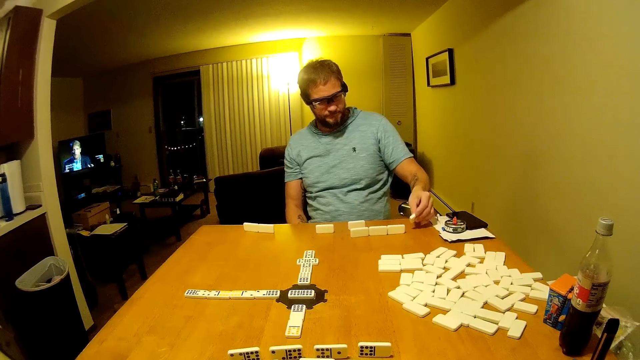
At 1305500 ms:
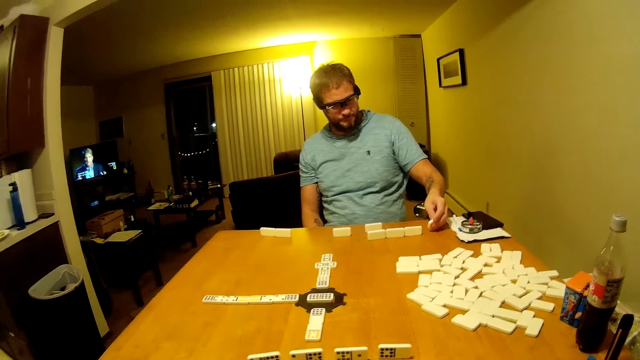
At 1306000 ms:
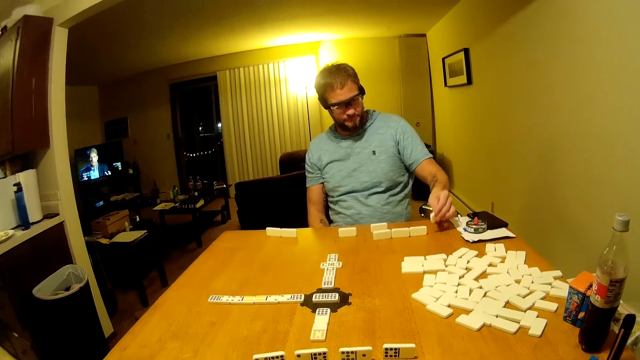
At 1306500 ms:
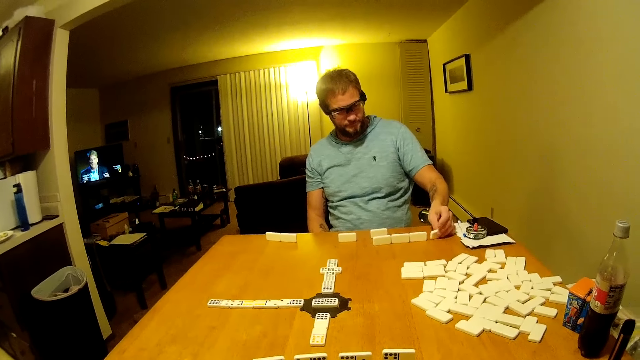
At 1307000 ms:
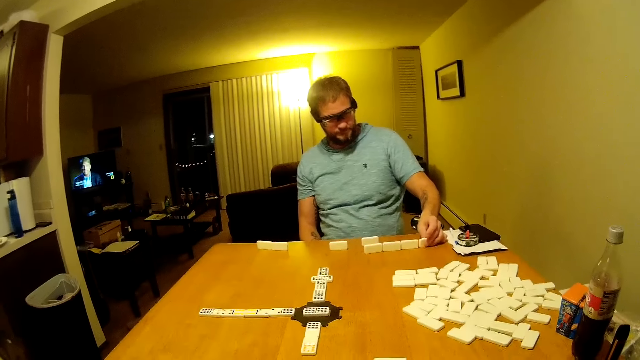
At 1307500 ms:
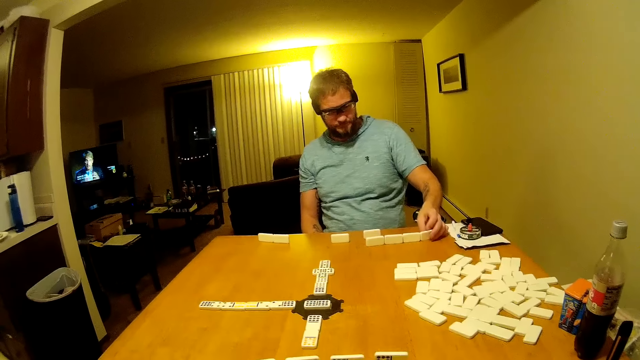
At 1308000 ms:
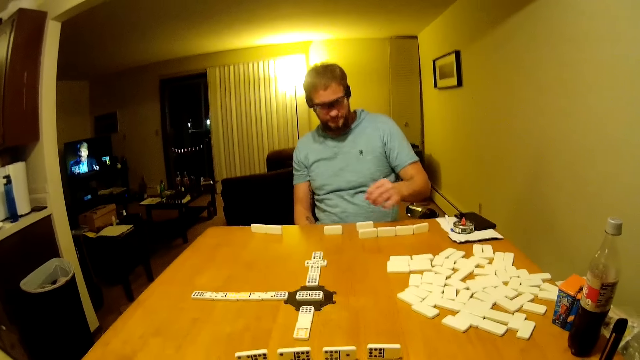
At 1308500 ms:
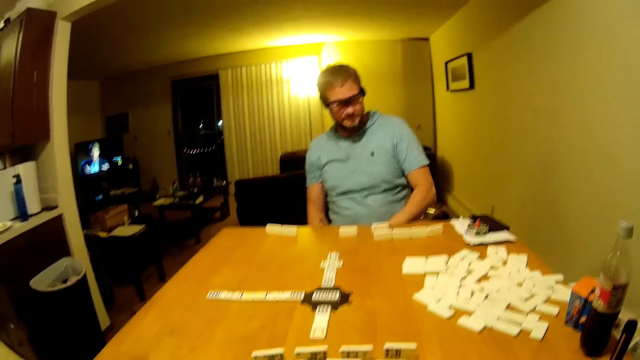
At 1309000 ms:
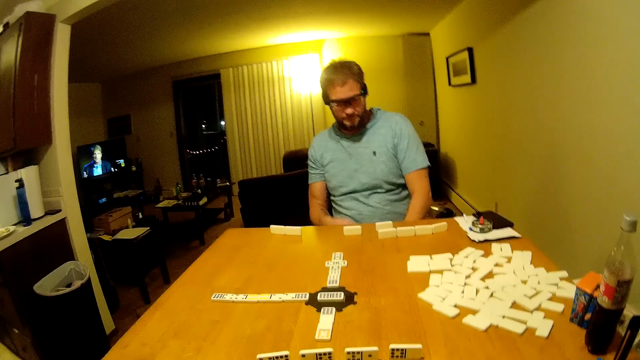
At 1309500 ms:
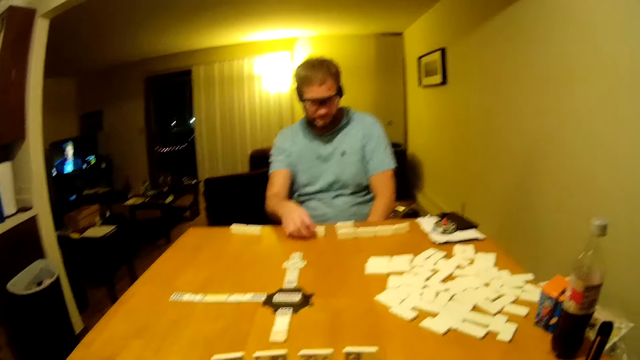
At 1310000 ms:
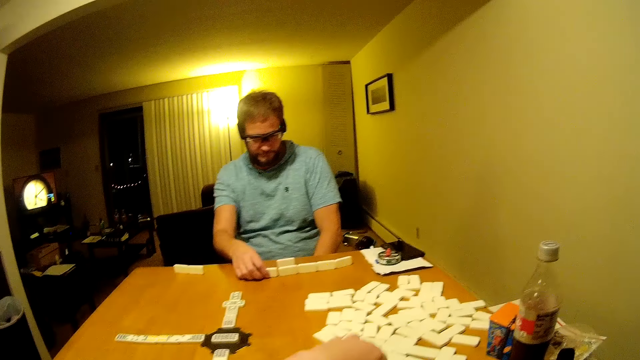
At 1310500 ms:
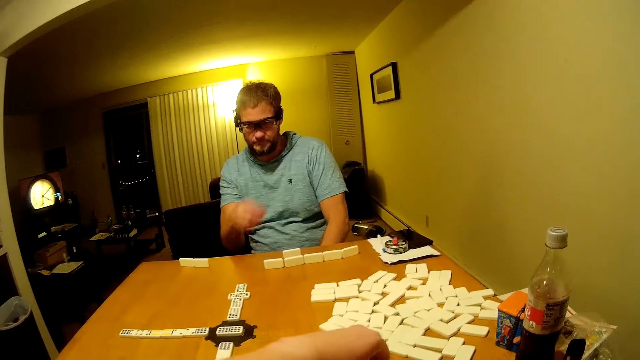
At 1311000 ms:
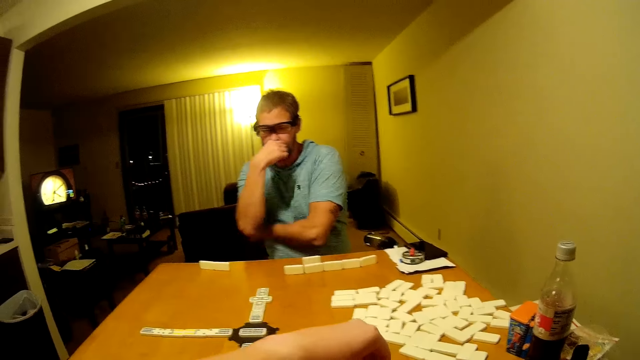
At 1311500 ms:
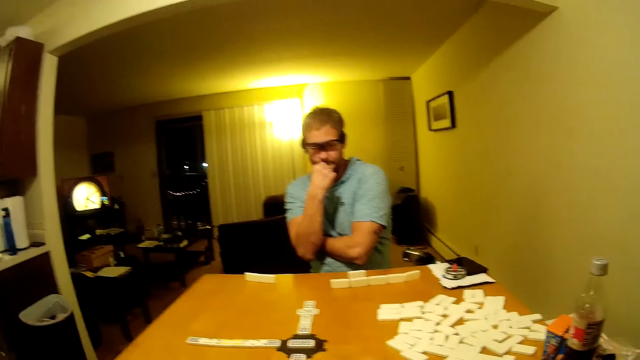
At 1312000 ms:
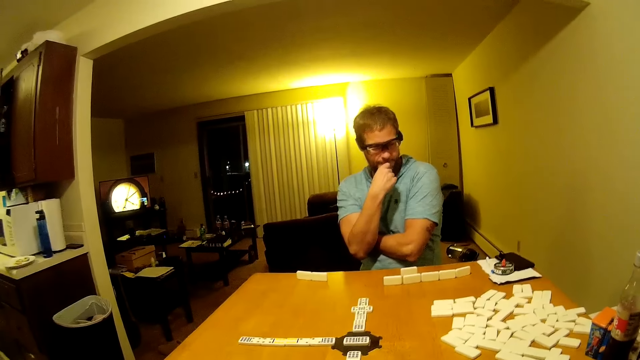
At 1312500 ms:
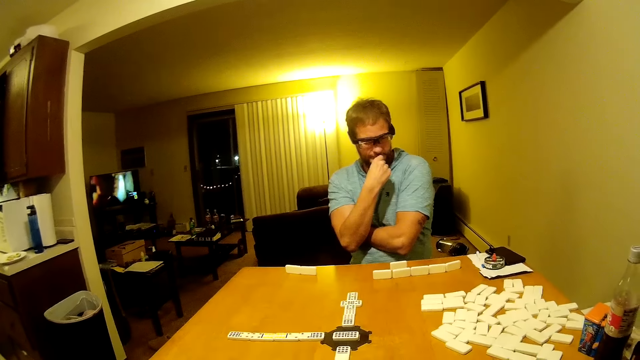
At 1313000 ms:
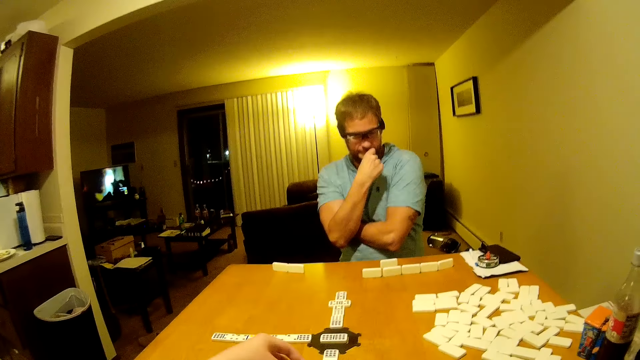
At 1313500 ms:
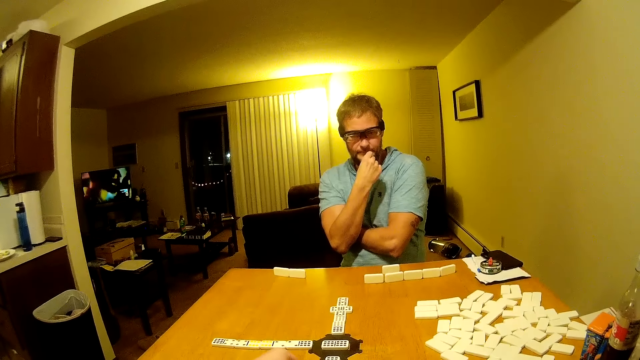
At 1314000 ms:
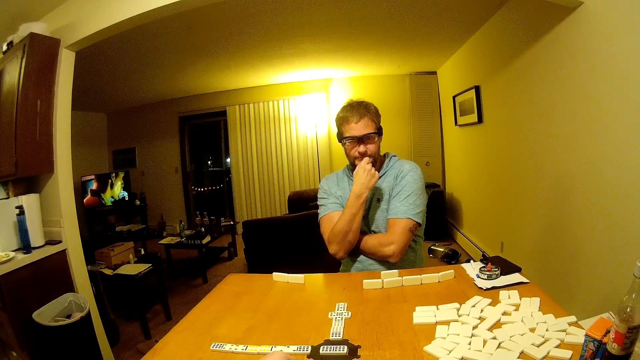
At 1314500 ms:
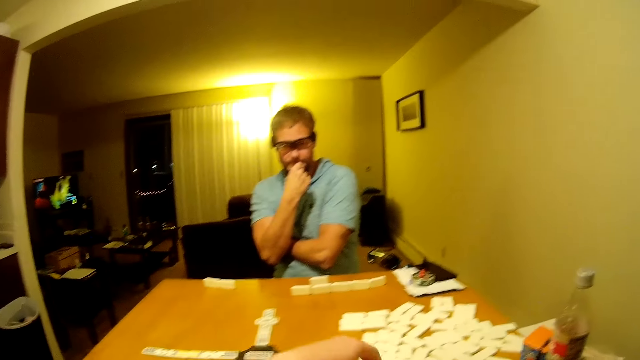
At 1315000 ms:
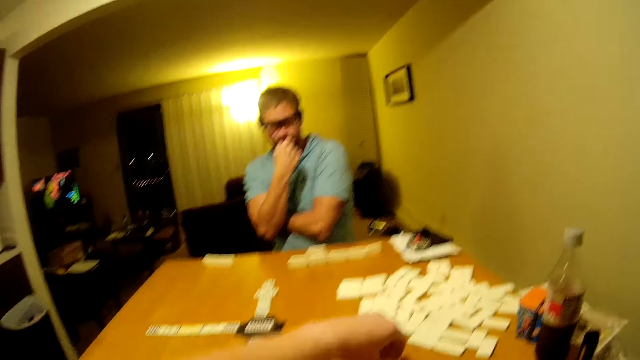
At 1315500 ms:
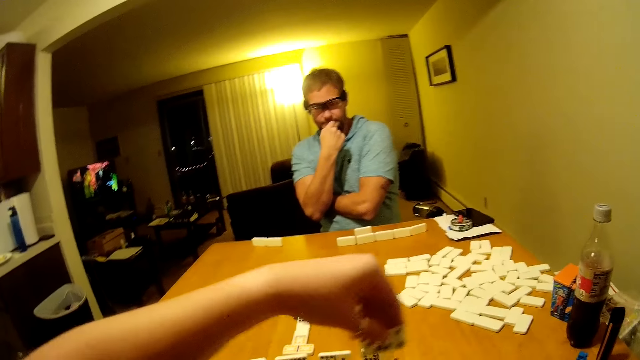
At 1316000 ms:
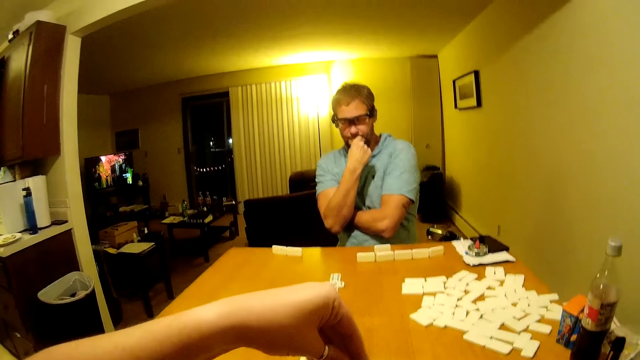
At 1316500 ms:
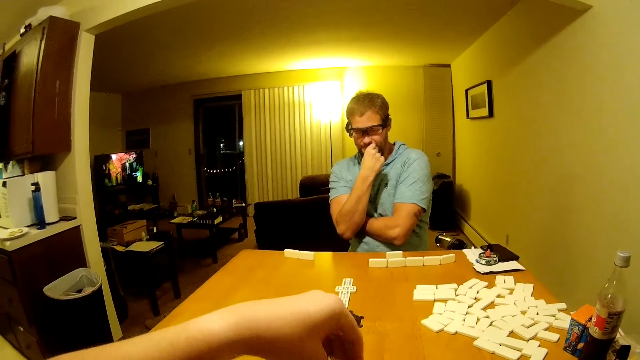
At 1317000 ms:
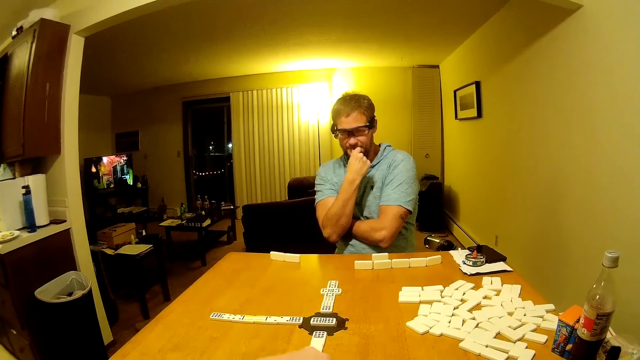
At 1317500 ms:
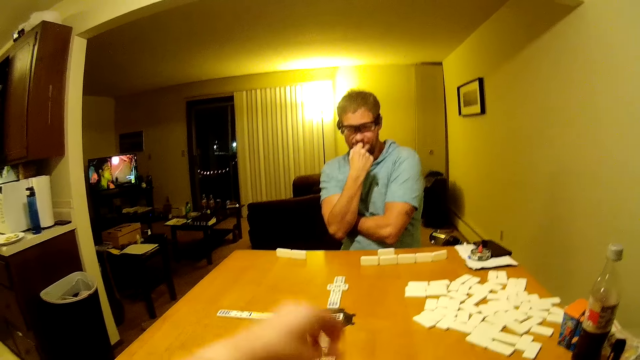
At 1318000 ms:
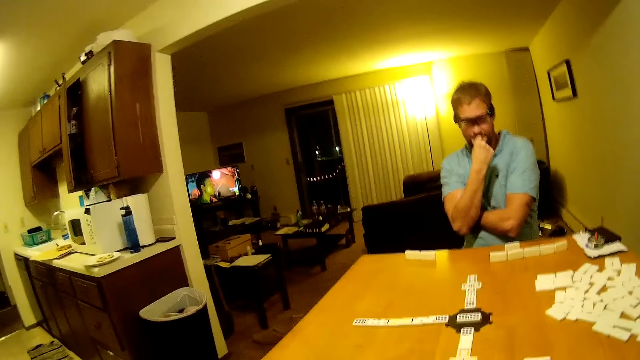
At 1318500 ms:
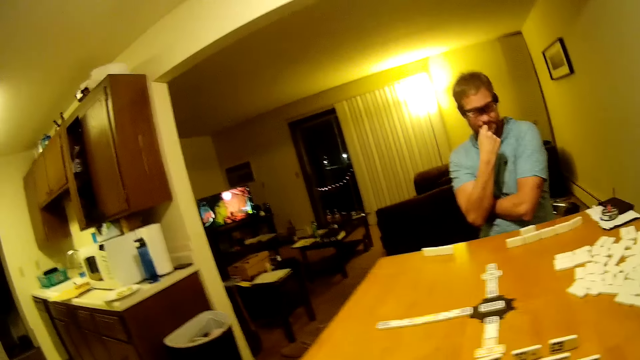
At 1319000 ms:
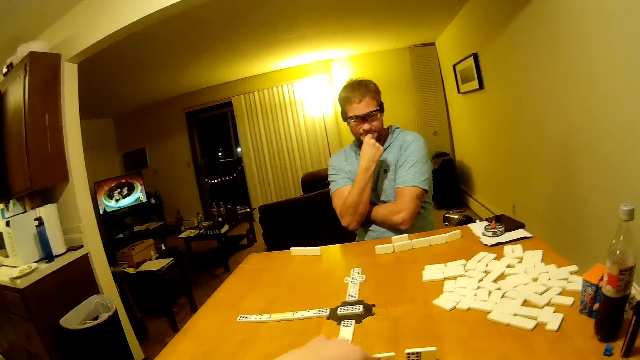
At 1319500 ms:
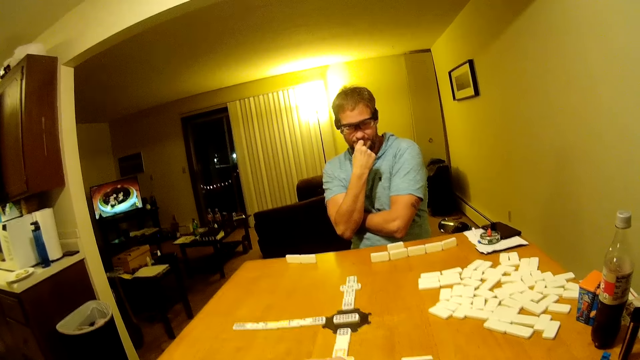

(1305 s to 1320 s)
A man places the domino piece on the table, looks around, and moves the domino piece on the table. The camera wearer picks up the domino piece. The man looks around and holds the mouth. The camera wearer places the domino piece on the table, picks up the domino piece, and places the domino piece on the table.

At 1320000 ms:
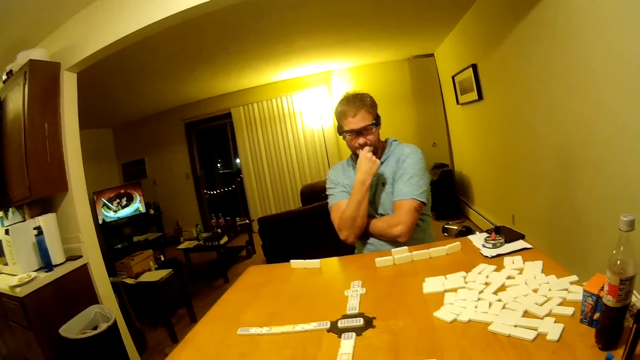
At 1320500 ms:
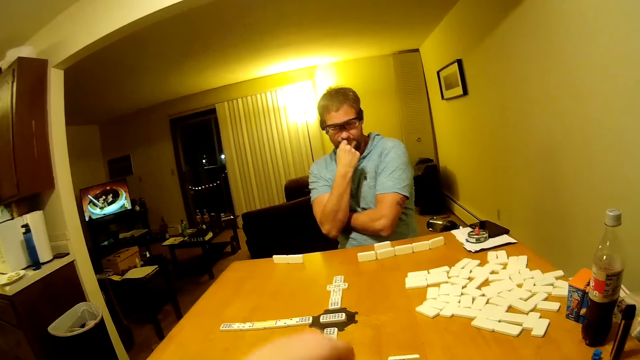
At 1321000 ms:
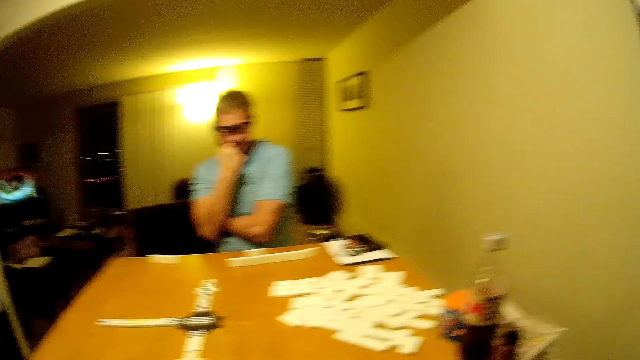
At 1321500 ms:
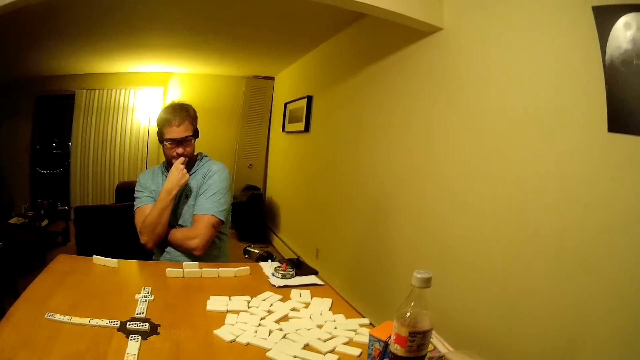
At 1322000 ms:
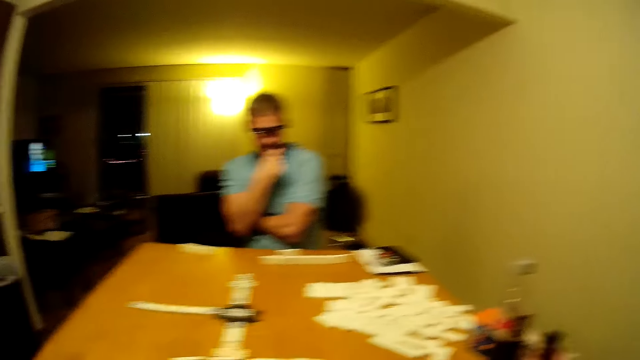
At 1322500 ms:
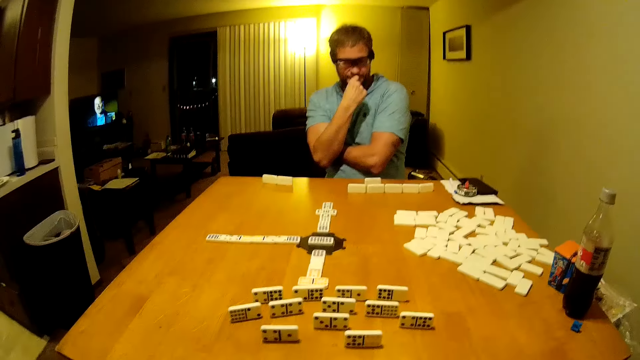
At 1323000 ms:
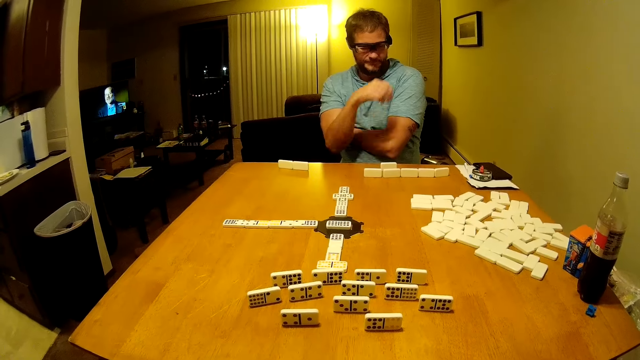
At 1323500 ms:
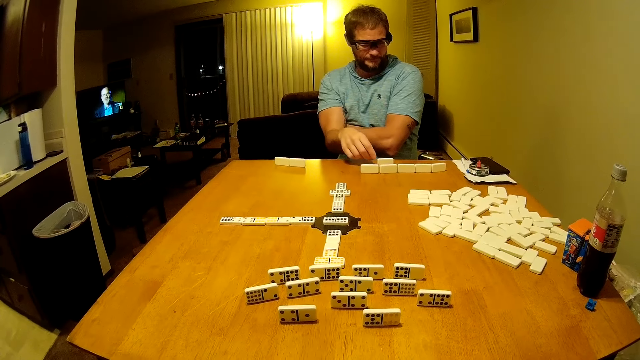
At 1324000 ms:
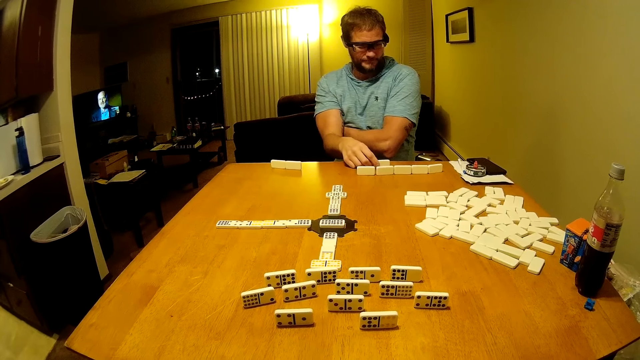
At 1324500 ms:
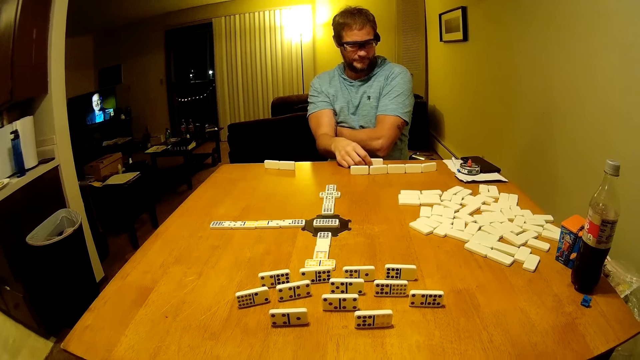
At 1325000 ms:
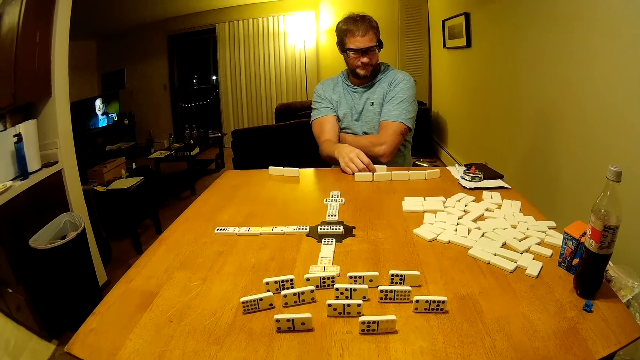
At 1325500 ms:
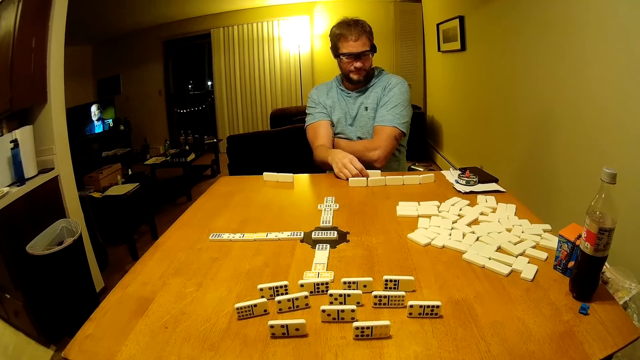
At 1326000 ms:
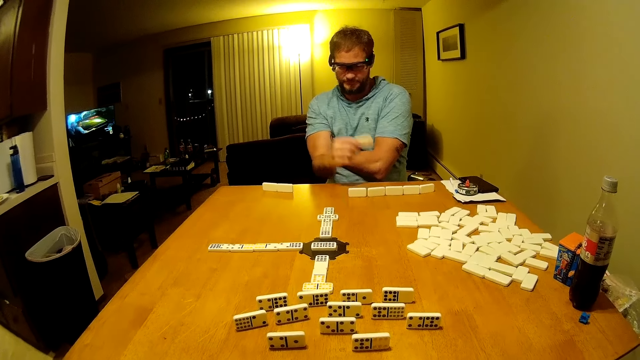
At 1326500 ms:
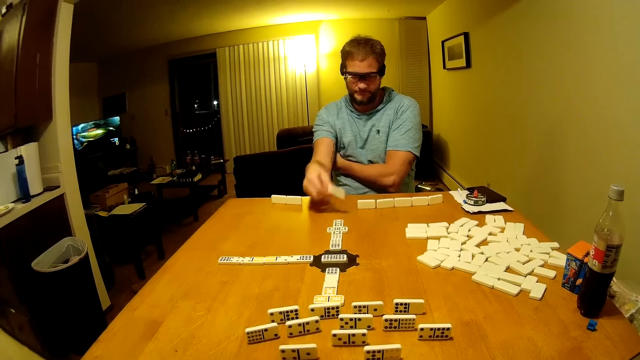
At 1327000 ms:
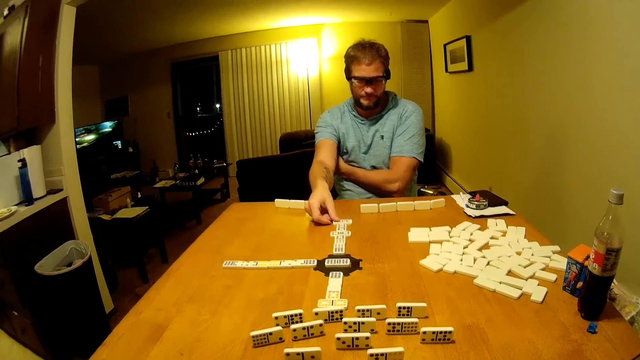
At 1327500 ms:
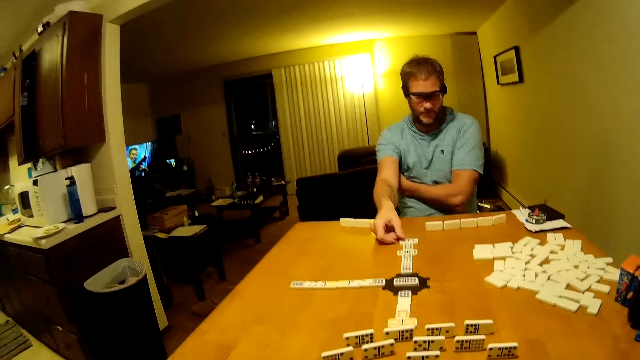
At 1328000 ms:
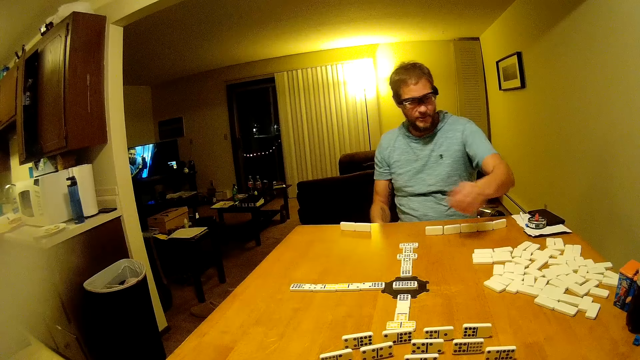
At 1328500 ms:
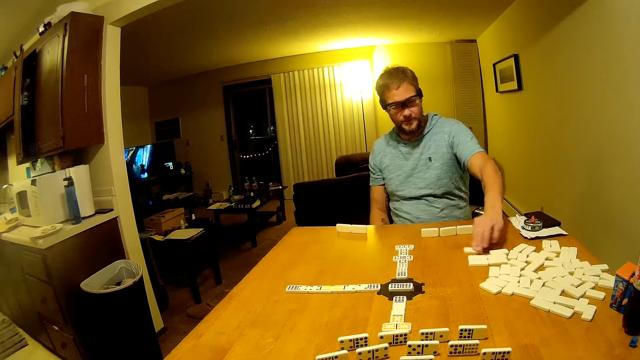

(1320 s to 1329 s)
The camera wearer picks up the electronic cigarette and vapes the electronic cigarette. A man holds the domino piece, picks up the domino piece from the table, places the domino piece on the table, and moves the domino piece on the table.
